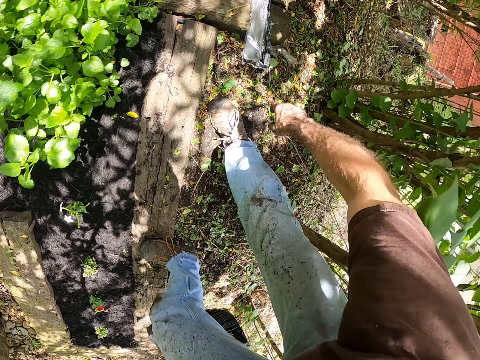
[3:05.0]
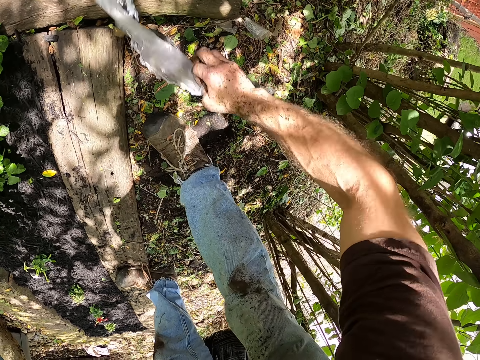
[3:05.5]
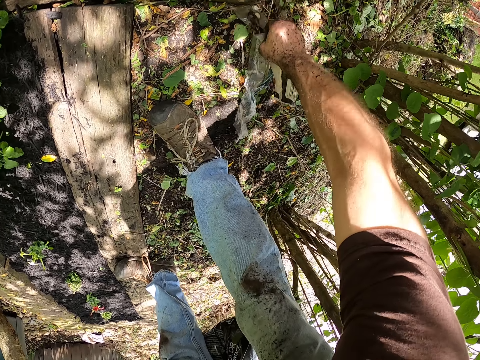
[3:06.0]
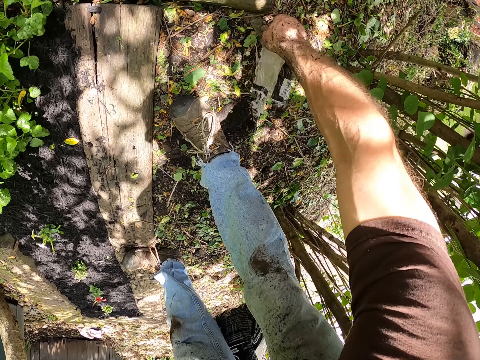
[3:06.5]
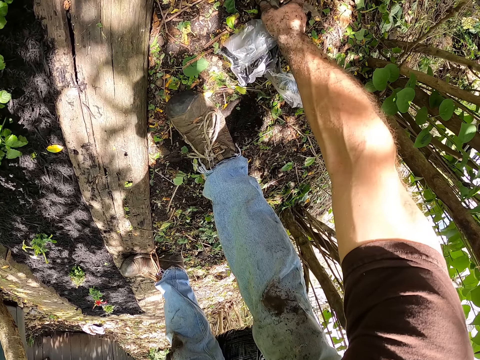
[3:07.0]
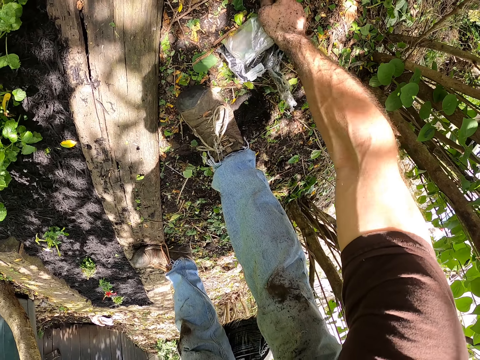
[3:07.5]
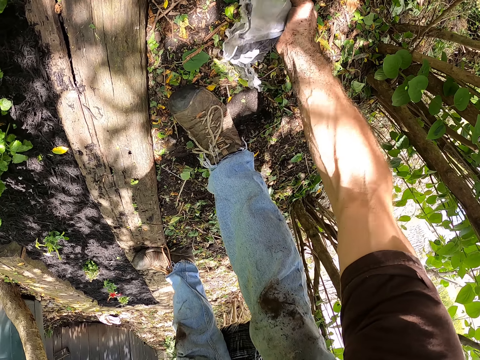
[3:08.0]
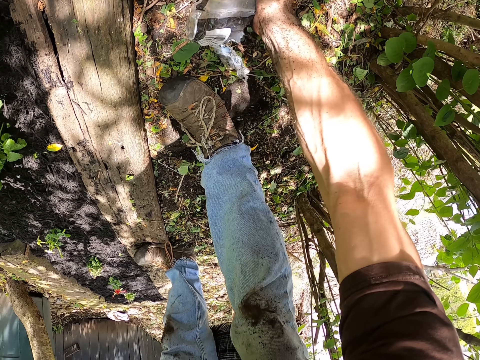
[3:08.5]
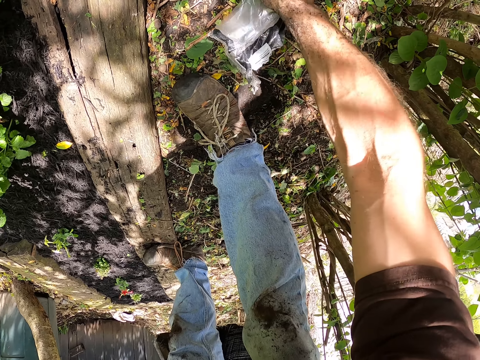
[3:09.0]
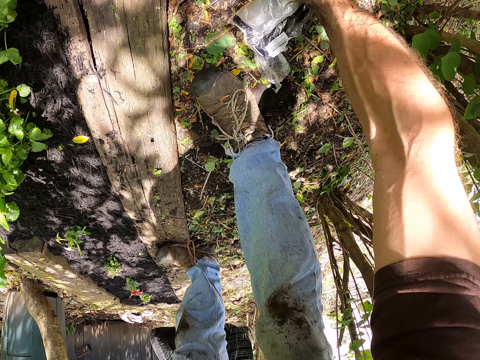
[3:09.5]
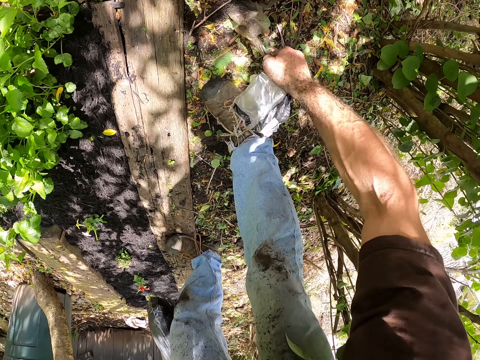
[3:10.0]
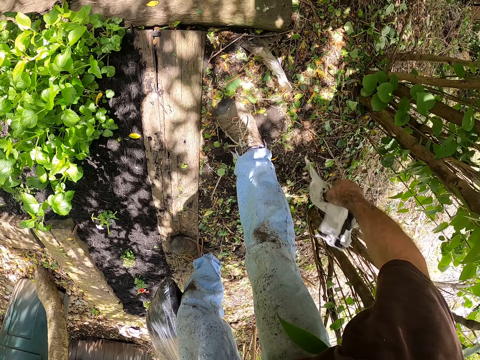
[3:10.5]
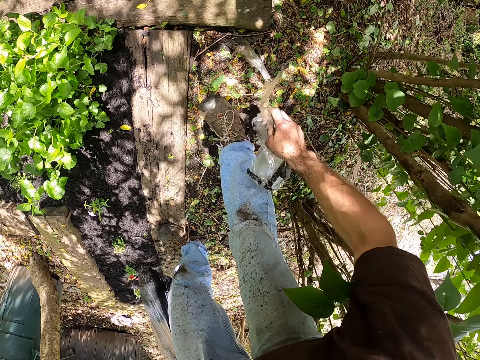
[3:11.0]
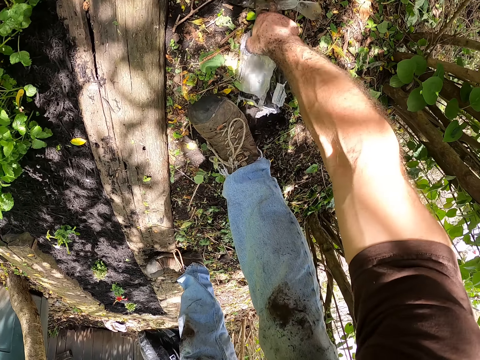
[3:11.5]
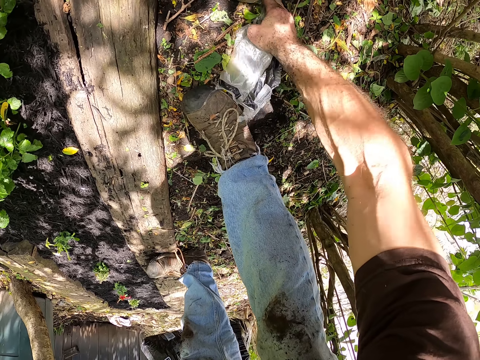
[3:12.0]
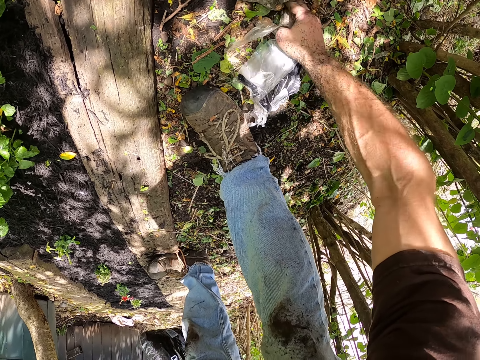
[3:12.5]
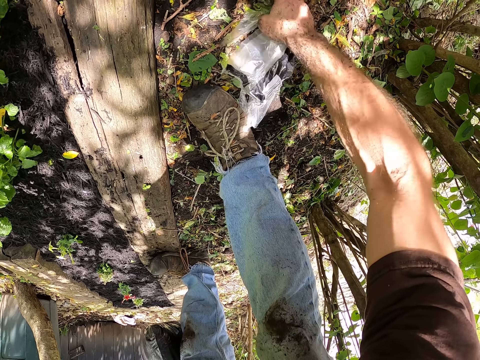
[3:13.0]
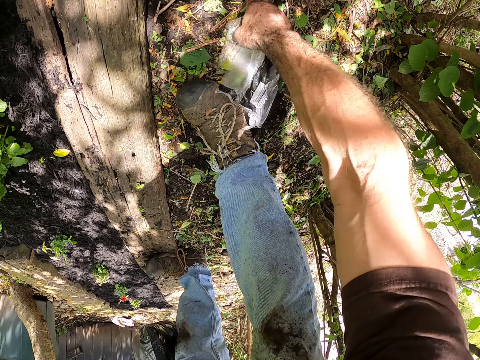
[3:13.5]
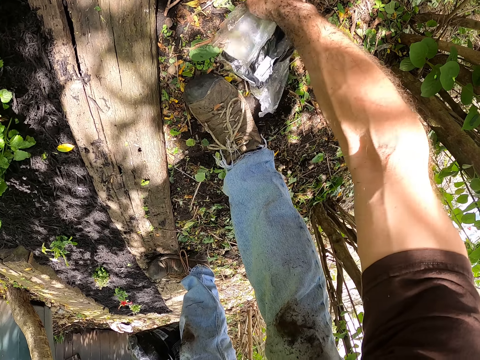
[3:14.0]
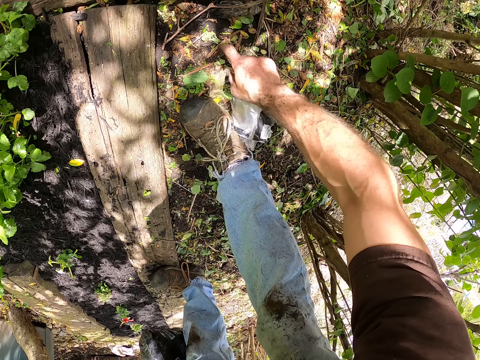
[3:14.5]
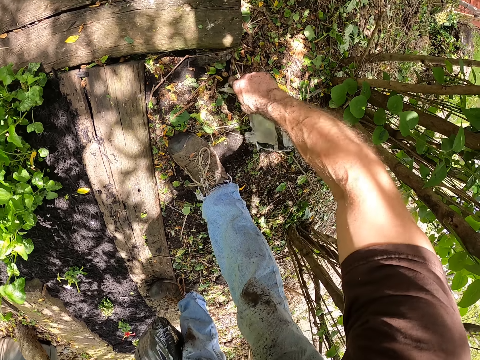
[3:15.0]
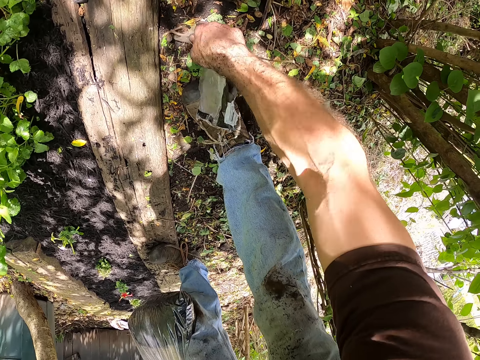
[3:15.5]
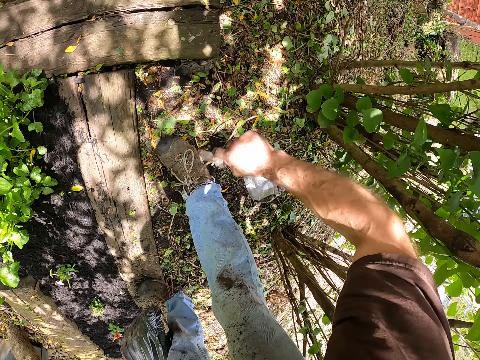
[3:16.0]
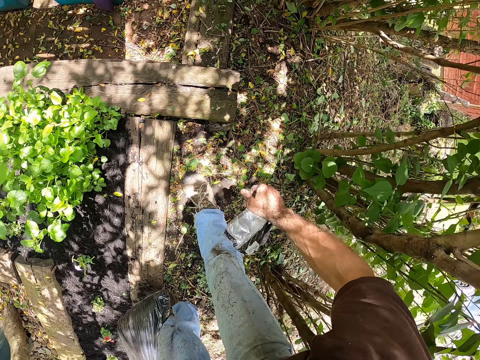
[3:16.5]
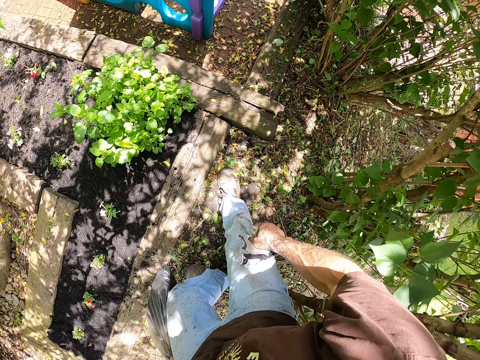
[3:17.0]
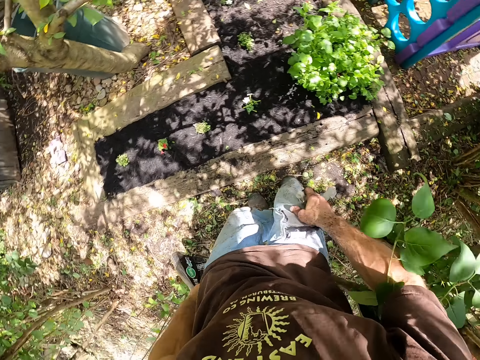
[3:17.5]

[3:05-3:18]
The camera wearer picks up a plastic bag from the ground.

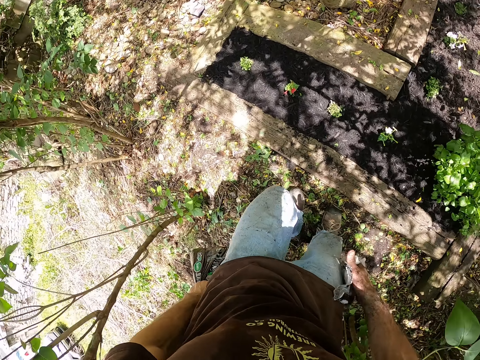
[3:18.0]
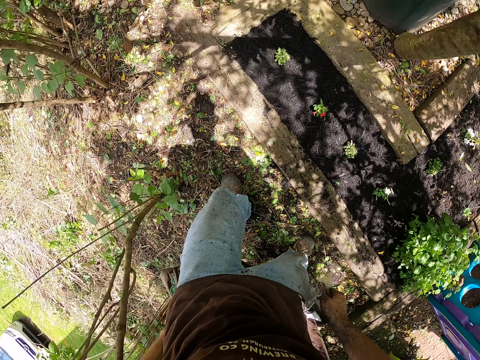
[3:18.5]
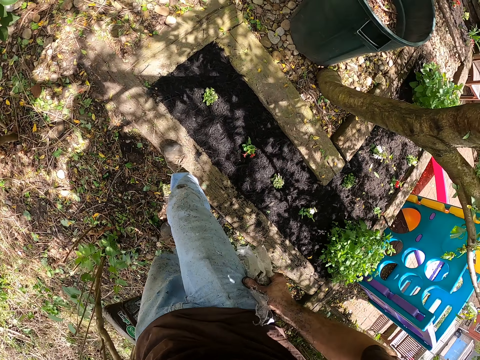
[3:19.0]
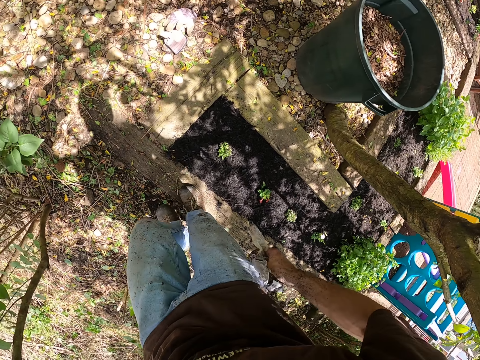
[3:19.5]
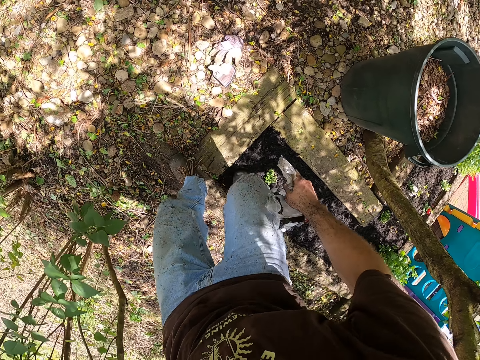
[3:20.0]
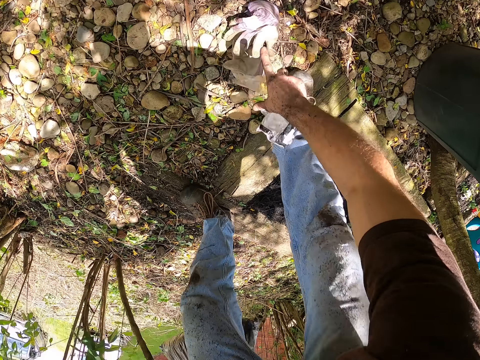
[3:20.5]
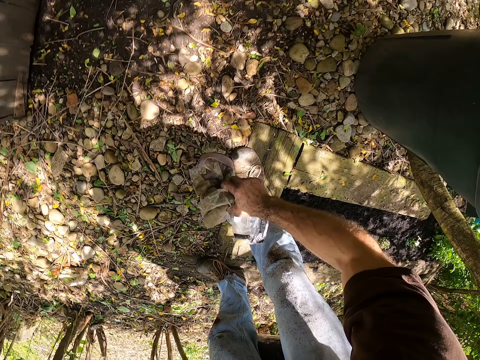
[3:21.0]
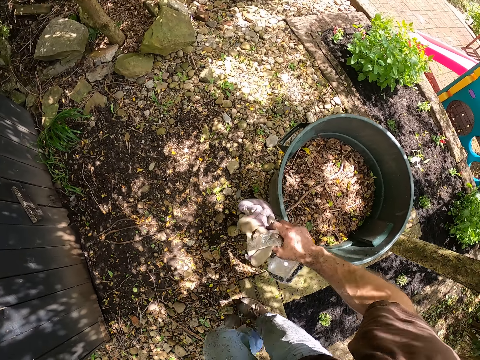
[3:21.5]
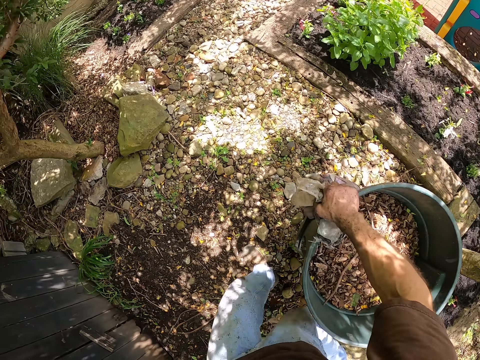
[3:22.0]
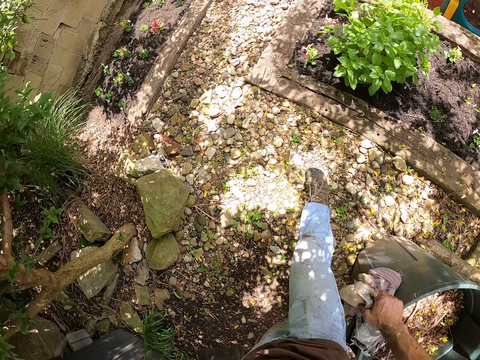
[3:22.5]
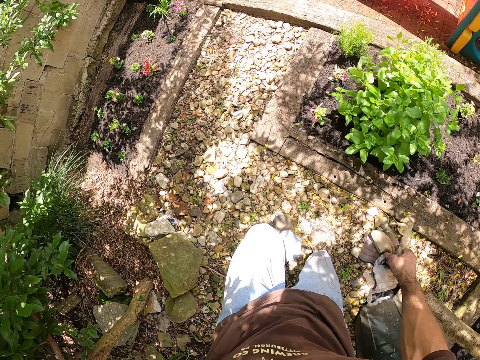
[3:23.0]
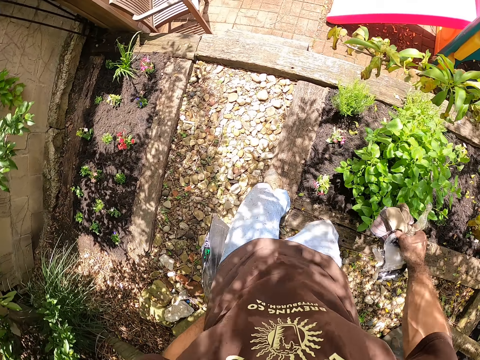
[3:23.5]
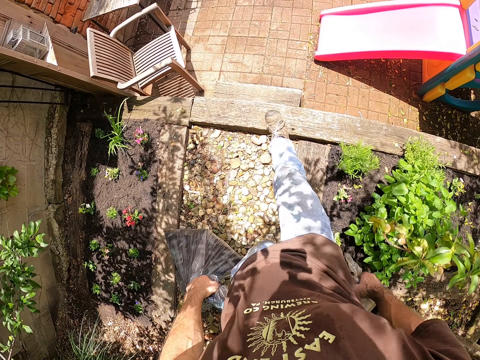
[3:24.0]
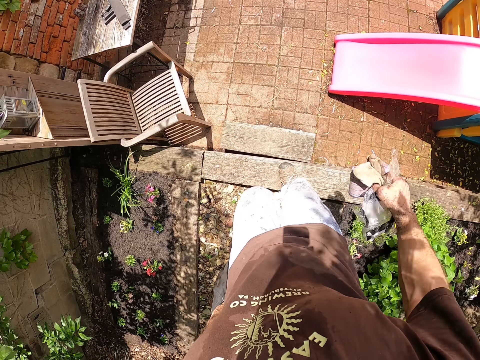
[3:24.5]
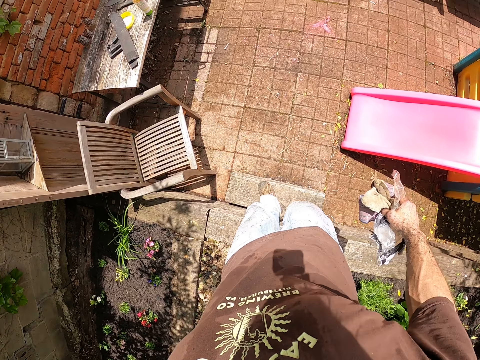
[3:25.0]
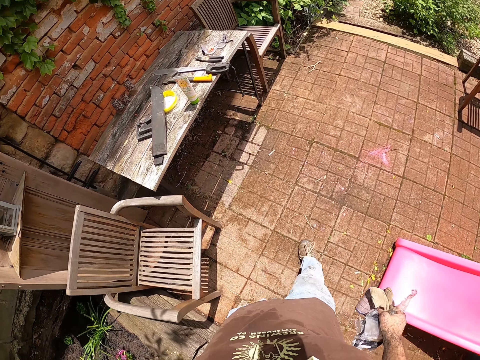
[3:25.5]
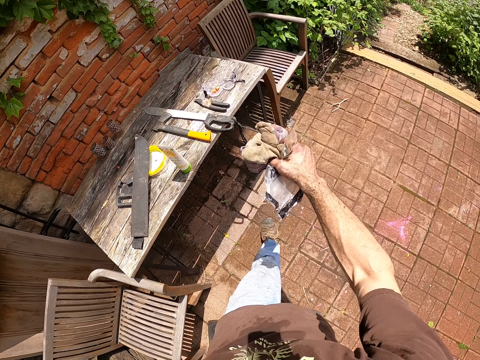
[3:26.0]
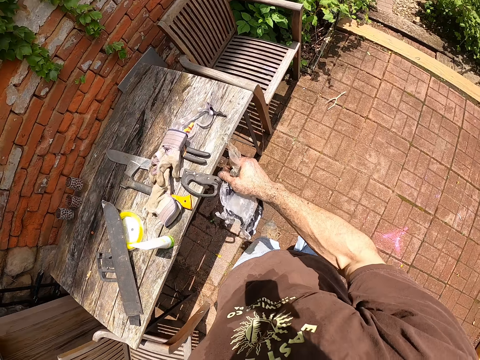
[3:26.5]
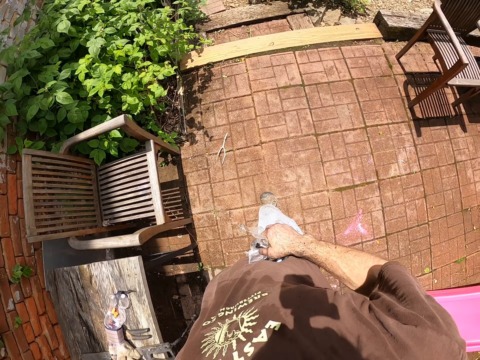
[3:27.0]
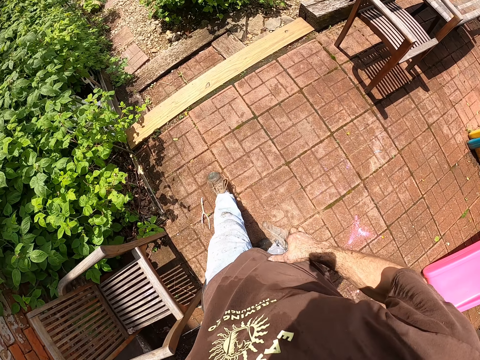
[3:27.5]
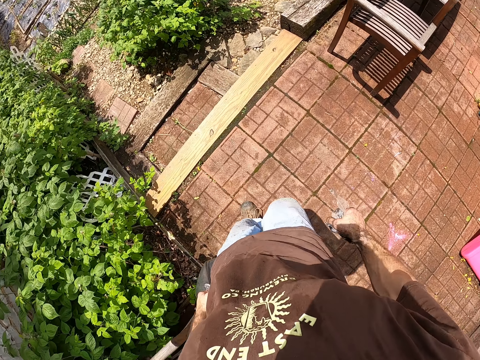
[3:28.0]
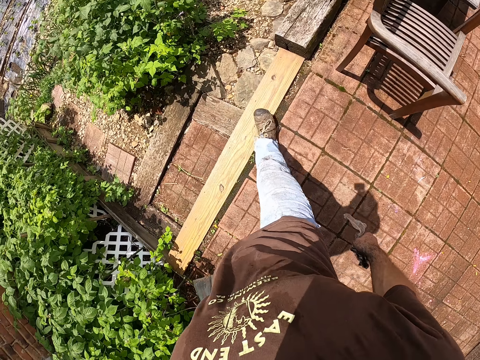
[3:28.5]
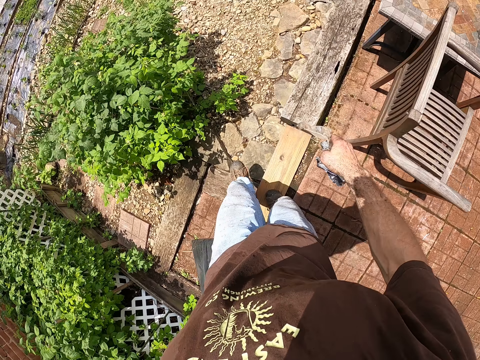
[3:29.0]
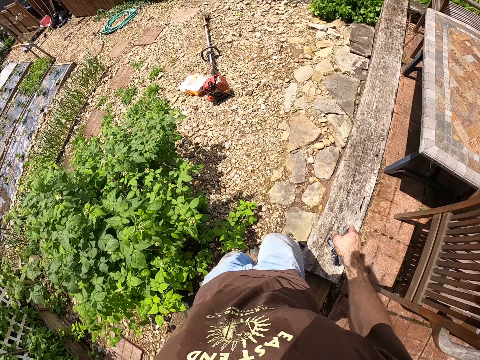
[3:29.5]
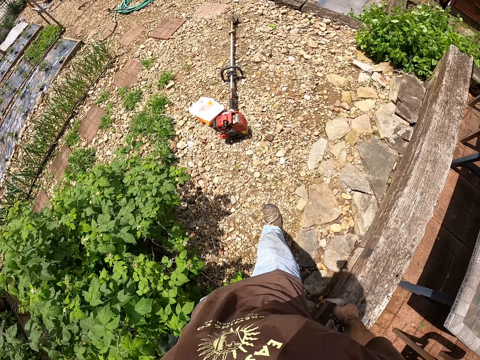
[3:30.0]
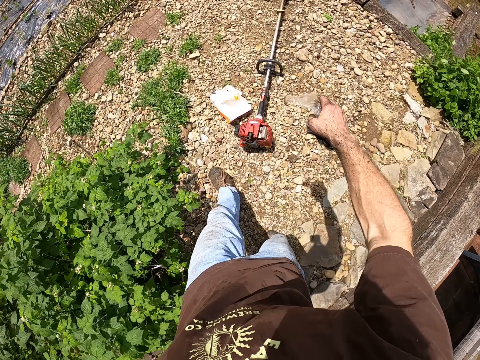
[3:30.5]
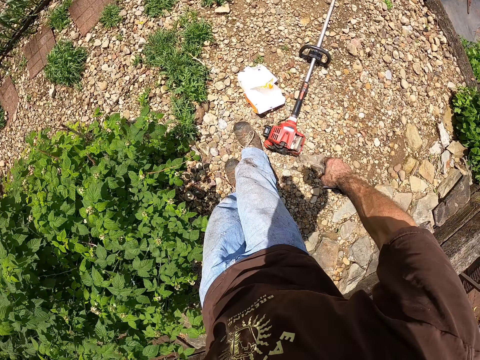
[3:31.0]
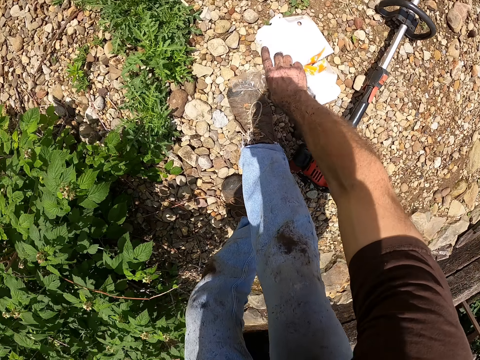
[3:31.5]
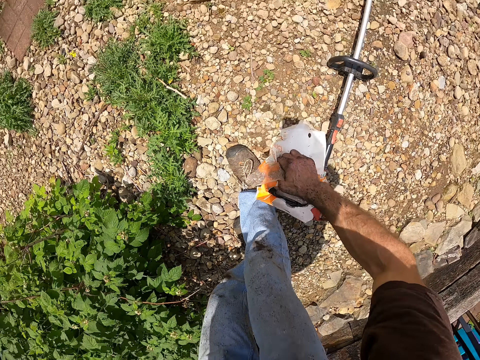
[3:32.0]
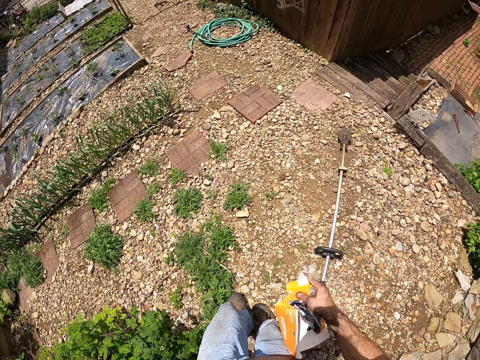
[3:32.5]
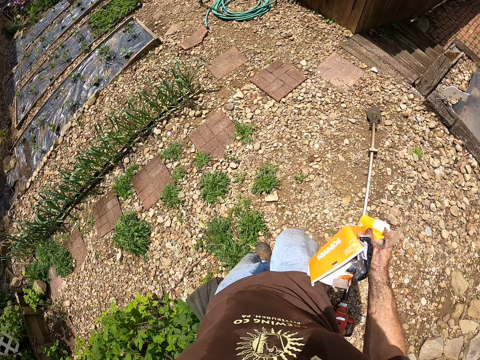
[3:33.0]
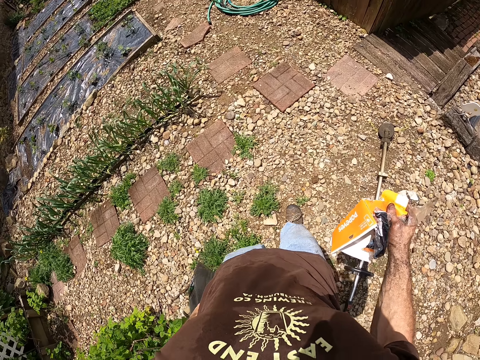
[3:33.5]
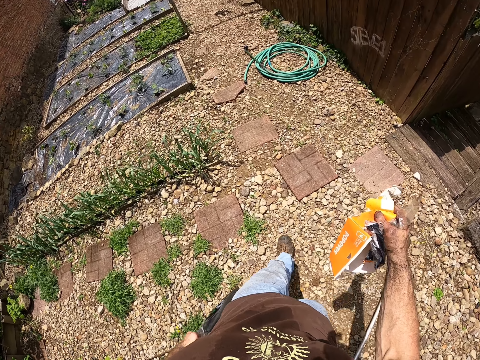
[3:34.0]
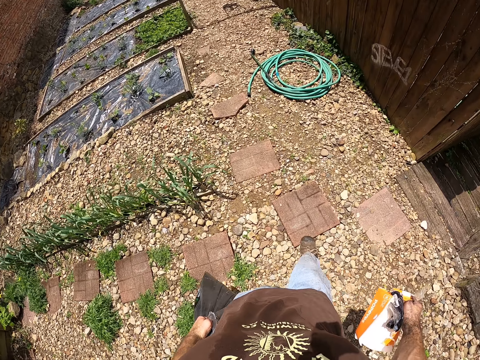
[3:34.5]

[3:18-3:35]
The camera wearer walks in the garden. They pick up the hand glove from the ground. They take the polythene bag on the ground. They walk in the garden. They walk down the stairs. They drop the hand glove on the table. They pick up a paper bag from the ground.
